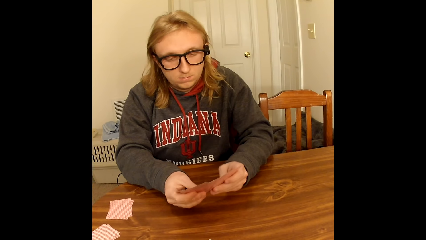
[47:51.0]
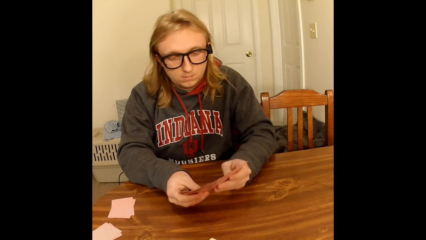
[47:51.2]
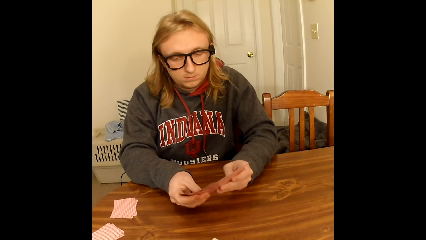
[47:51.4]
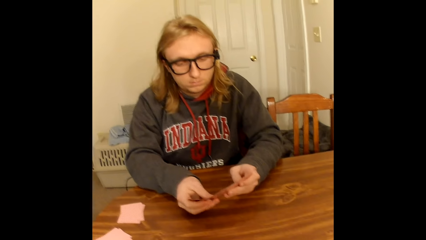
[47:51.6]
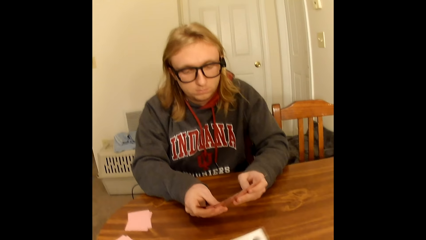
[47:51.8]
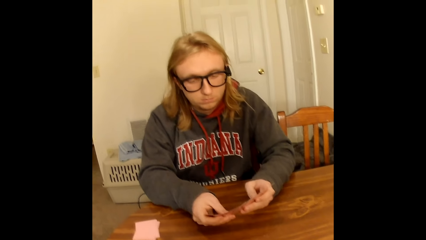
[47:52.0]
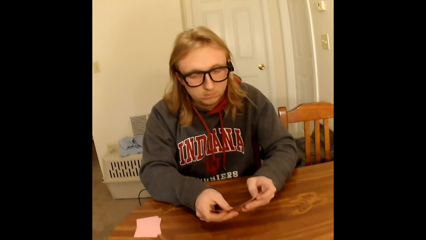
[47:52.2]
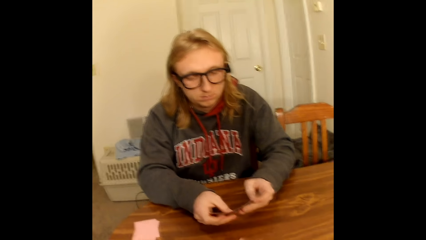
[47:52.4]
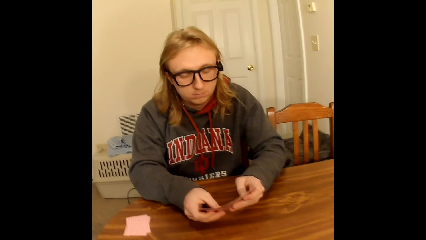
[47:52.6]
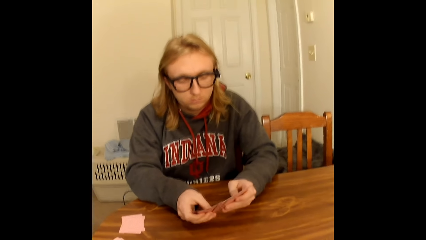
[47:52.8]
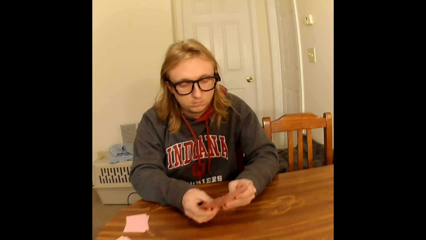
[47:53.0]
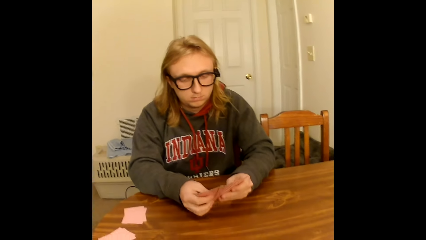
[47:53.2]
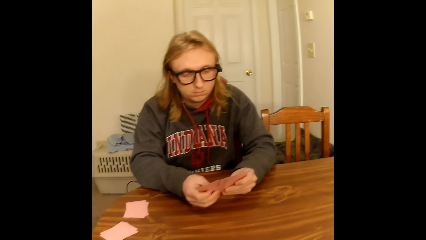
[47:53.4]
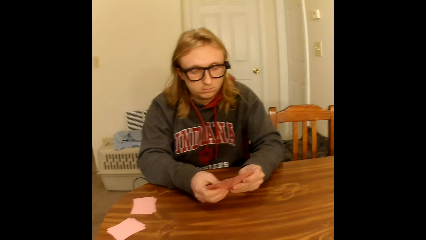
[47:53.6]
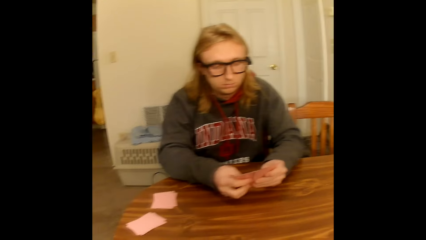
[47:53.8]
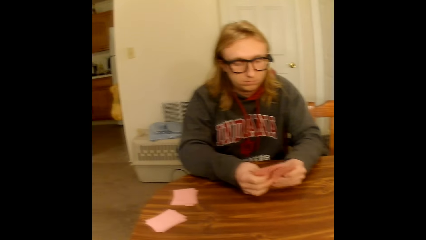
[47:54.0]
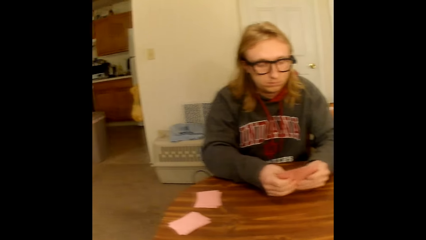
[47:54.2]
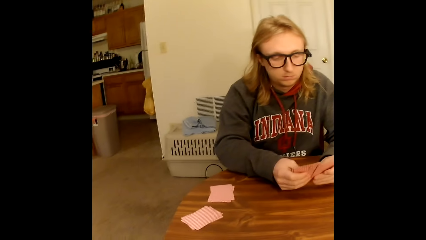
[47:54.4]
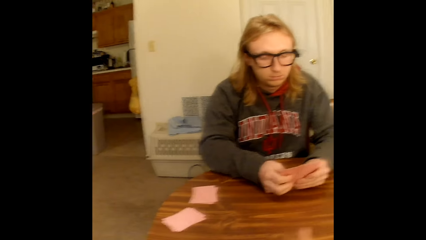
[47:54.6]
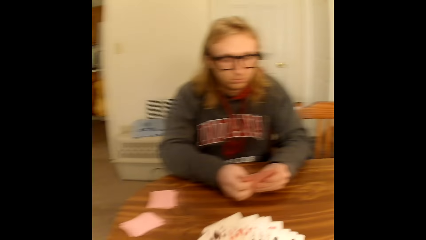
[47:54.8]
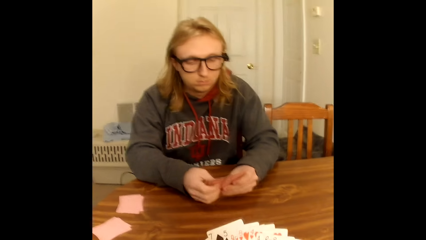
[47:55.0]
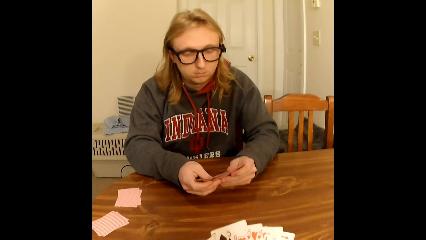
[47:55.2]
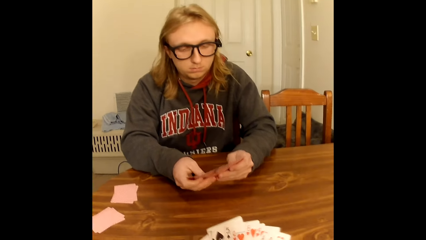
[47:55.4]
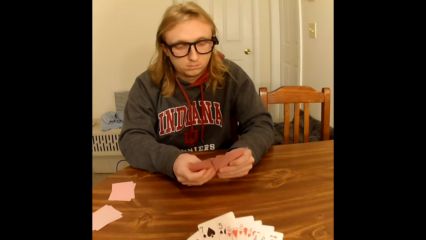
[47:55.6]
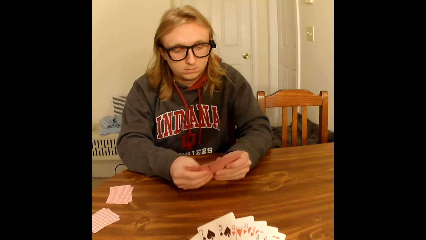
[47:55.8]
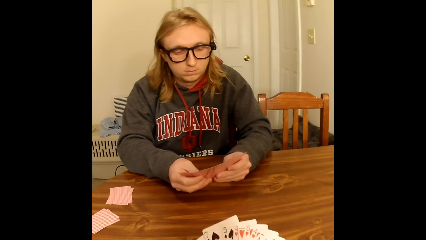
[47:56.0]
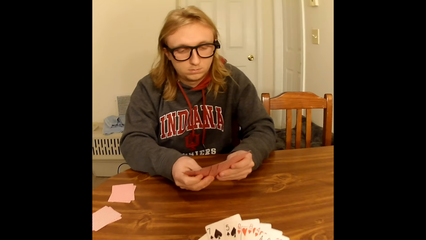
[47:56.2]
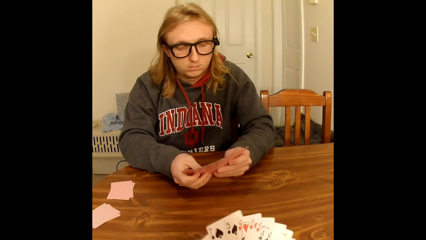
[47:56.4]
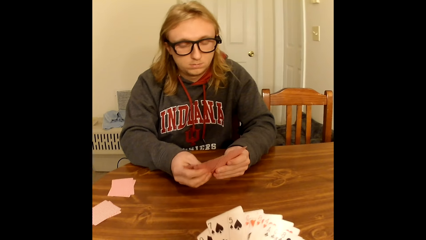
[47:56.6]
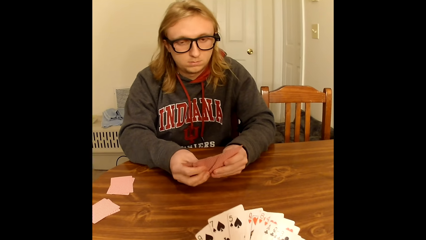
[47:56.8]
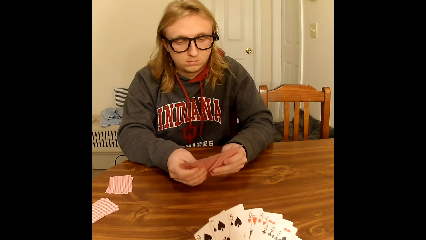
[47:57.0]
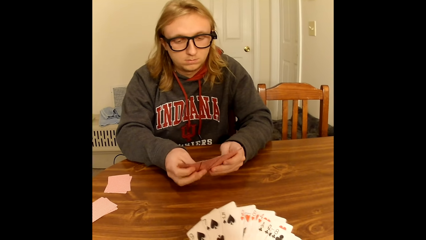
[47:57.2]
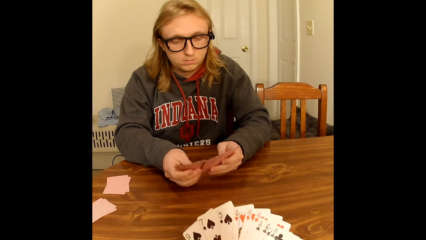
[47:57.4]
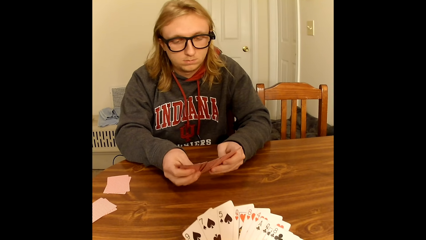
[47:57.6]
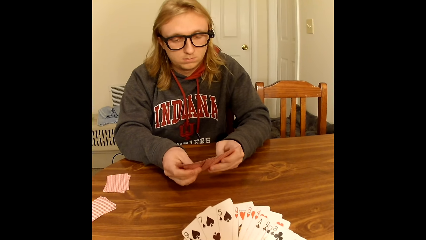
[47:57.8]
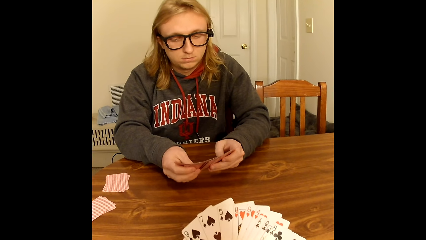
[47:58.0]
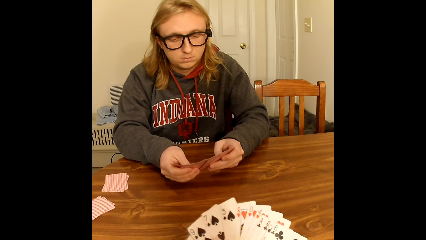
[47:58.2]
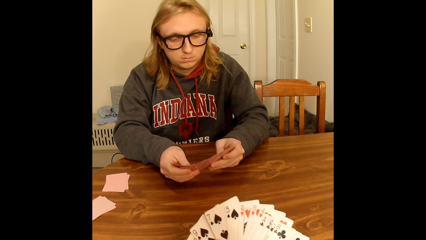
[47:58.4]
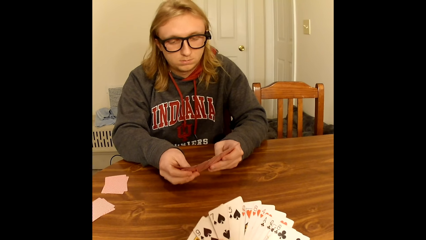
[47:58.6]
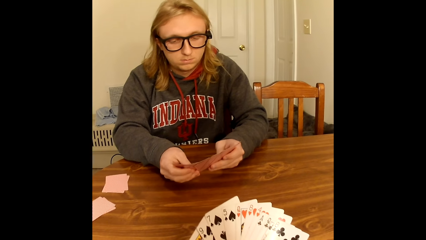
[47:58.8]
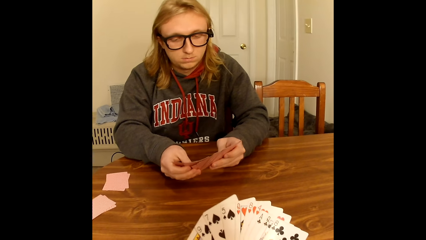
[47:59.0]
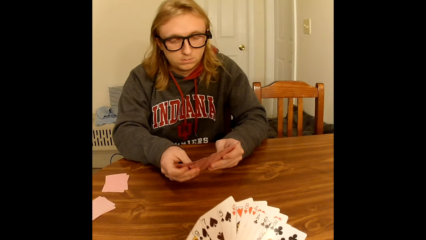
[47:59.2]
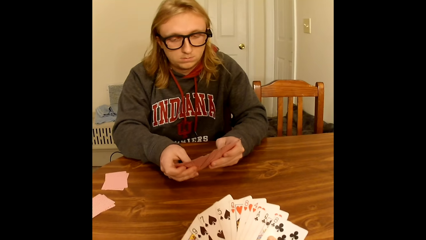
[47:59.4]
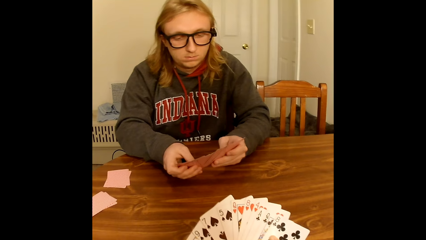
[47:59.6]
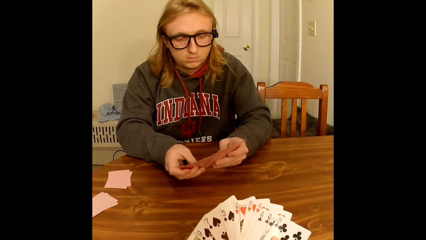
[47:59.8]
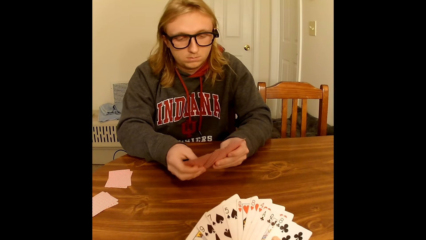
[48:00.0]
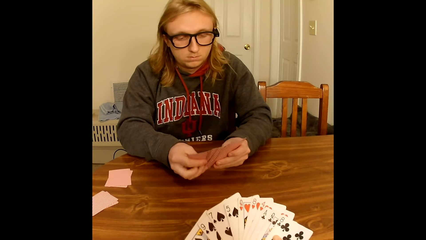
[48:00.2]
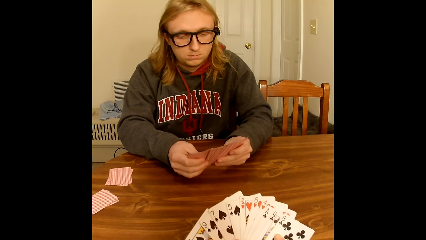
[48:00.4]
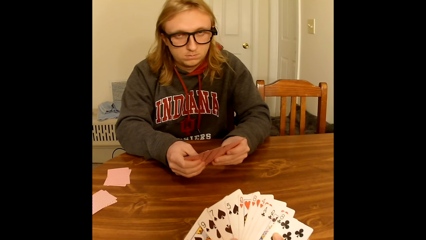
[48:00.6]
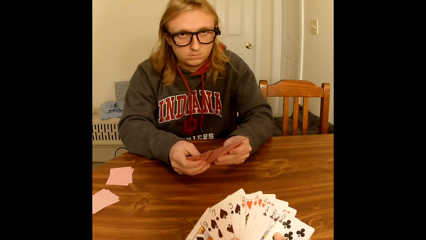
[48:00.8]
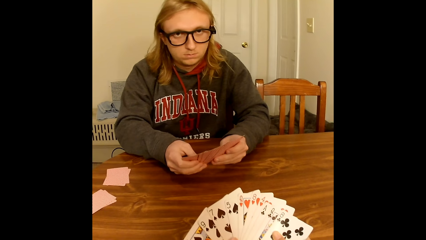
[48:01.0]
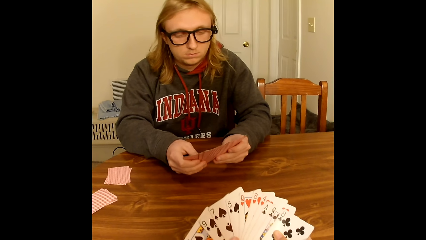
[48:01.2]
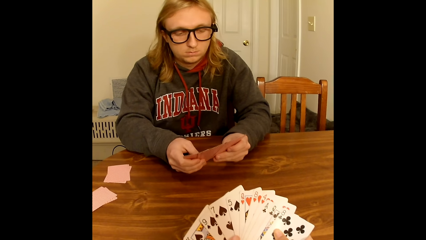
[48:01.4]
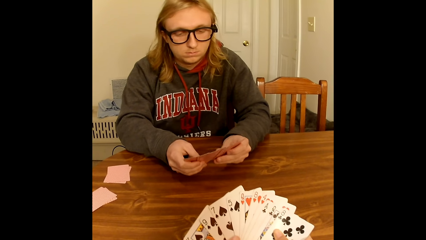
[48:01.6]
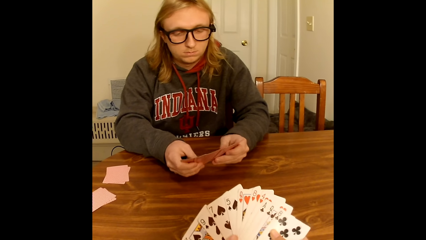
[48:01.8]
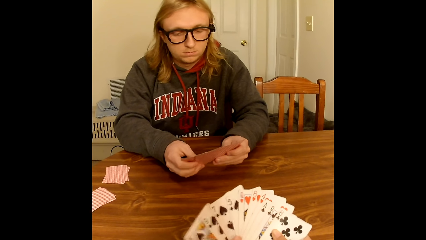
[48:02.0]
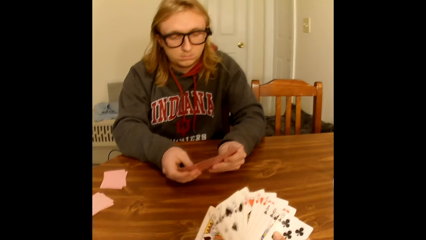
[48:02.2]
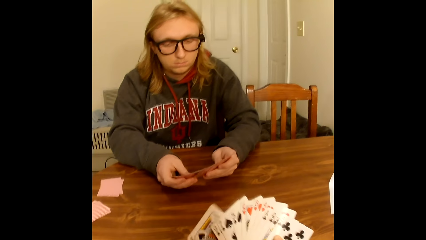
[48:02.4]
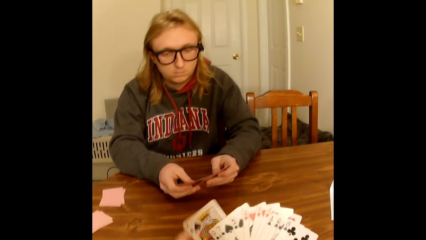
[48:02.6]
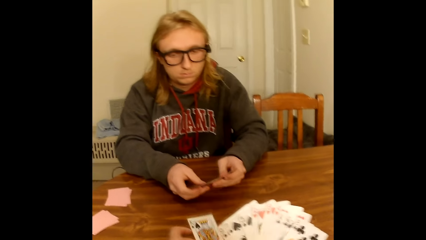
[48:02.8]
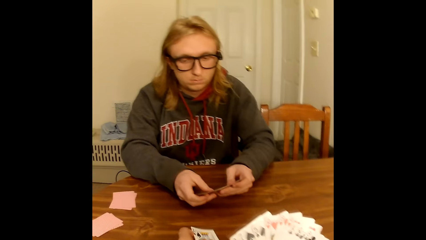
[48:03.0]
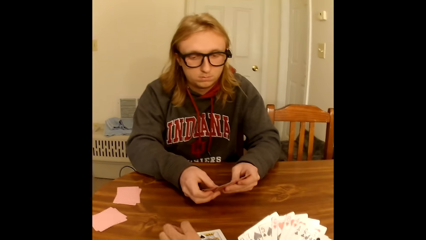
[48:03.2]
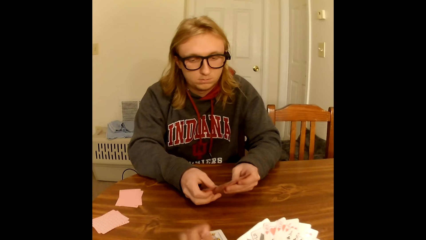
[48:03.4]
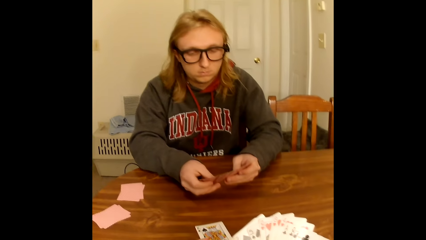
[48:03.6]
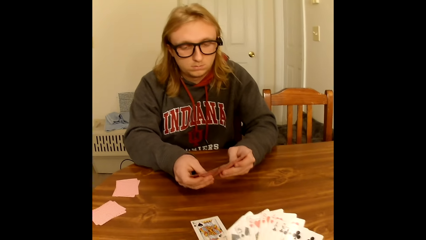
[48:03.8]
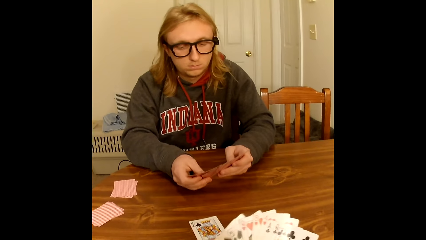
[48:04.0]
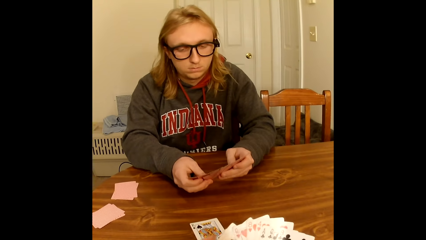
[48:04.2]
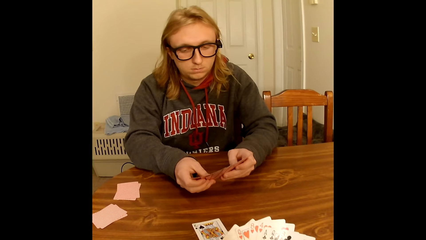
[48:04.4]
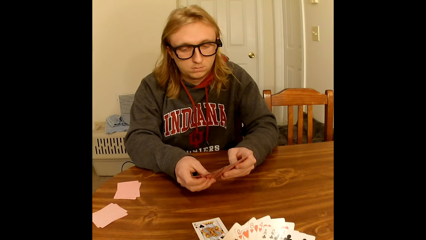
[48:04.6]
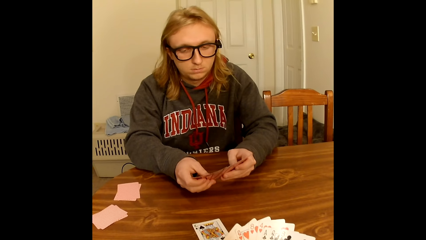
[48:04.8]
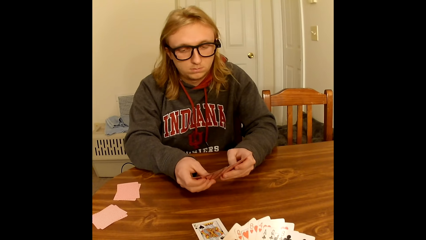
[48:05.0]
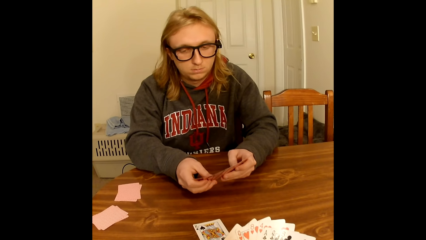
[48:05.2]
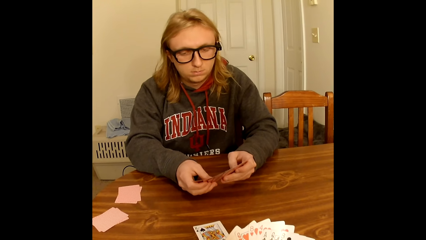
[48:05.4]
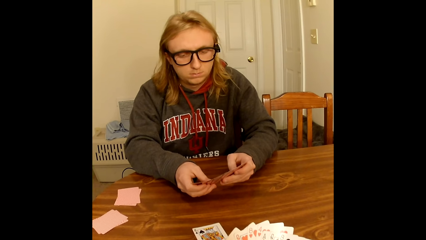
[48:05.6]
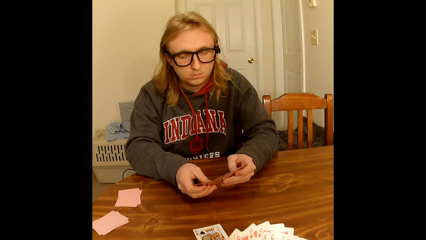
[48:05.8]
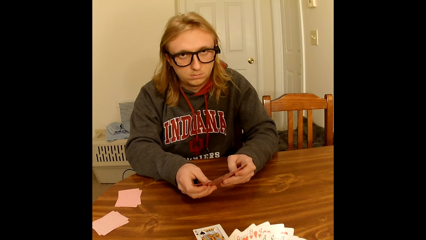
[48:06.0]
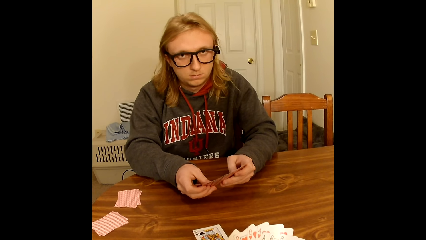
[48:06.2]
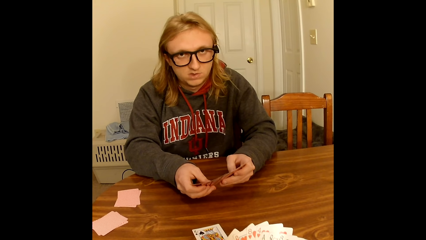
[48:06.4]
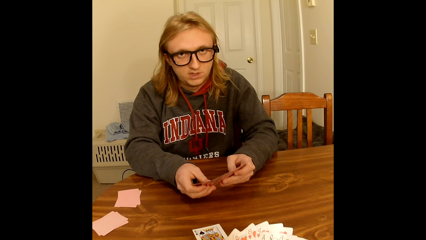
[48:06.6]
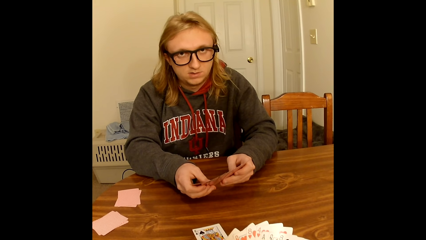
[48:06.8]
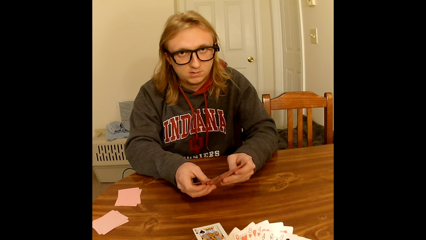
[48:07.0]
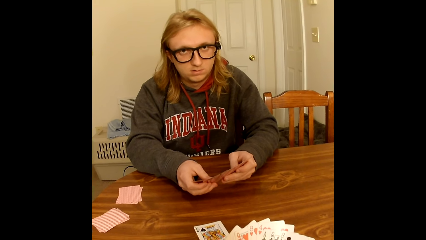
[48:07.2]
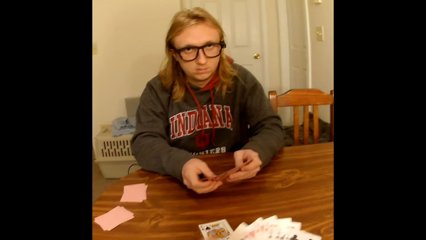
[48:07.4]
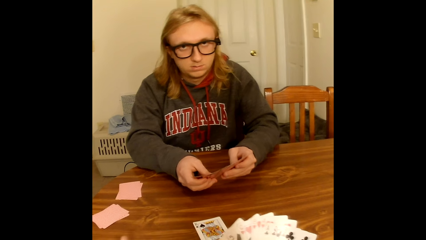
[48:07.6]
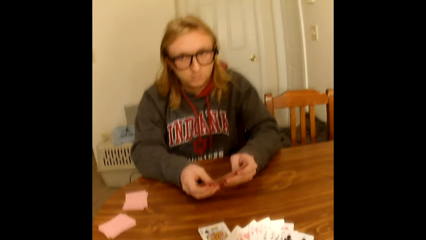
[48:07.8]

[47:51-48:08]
The camera wearer adjusts the cards with her hands. She places a playing card face up on the table with her left hand from the face up to her playing cards in her right hand. She holds the deck of playing cards face up to her with both hands on the table. A man holds the deck of playing cards face up to him with both hands on the table.
